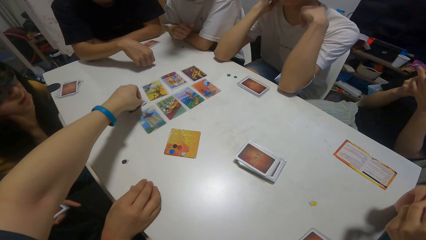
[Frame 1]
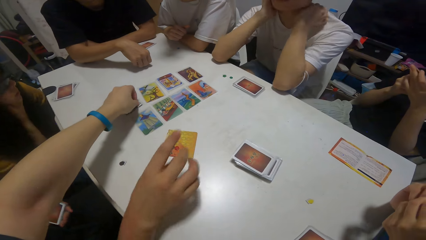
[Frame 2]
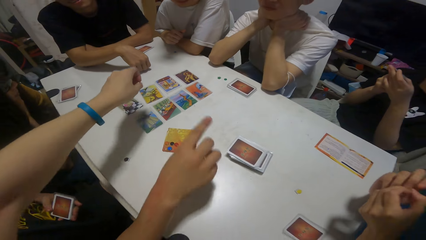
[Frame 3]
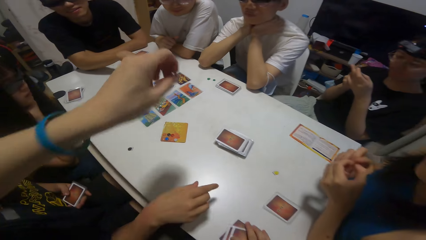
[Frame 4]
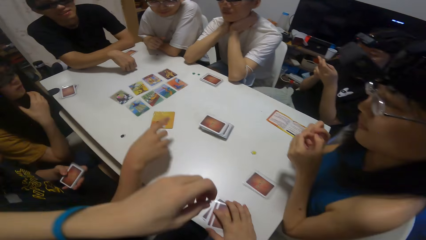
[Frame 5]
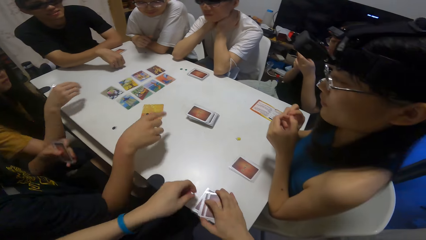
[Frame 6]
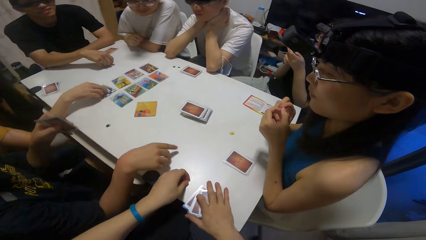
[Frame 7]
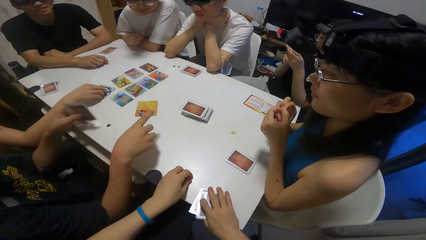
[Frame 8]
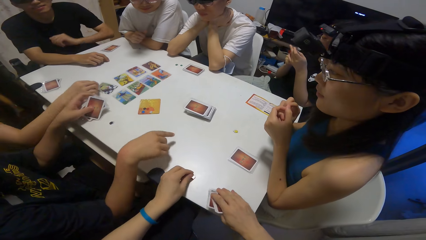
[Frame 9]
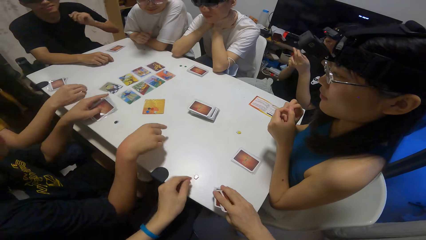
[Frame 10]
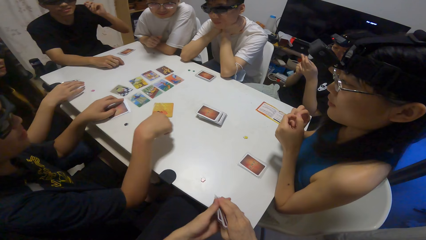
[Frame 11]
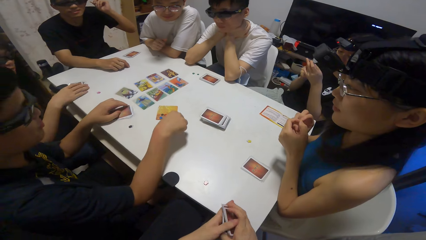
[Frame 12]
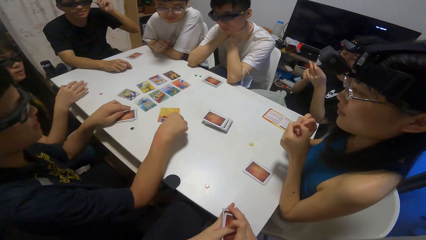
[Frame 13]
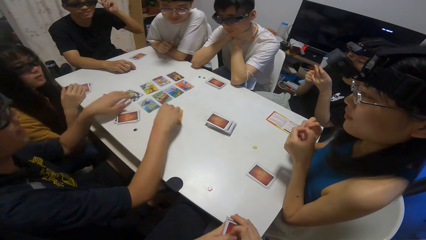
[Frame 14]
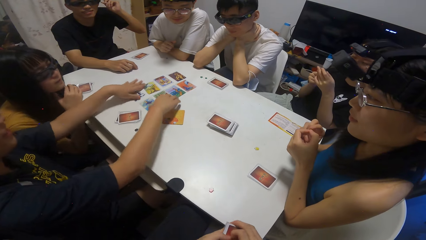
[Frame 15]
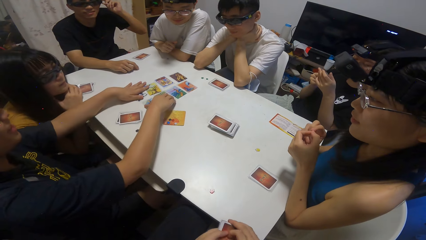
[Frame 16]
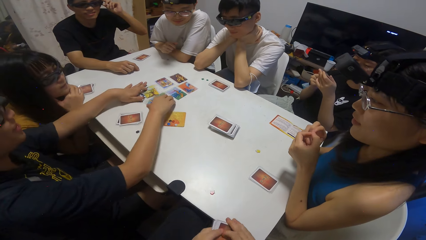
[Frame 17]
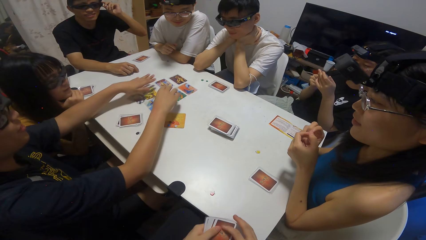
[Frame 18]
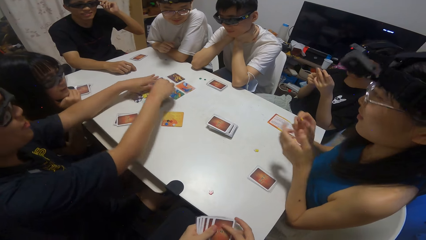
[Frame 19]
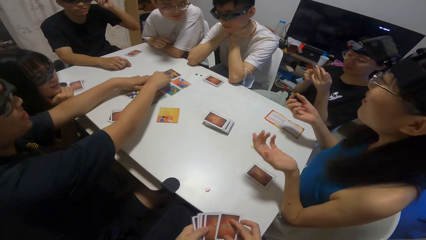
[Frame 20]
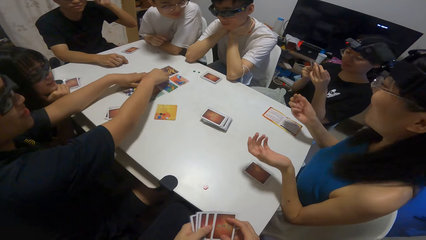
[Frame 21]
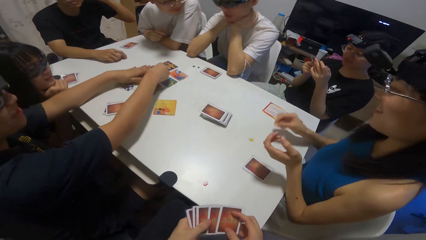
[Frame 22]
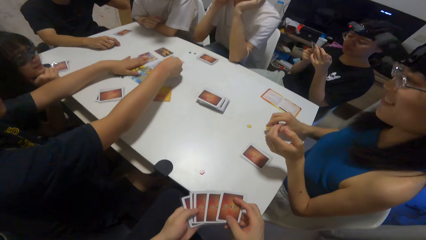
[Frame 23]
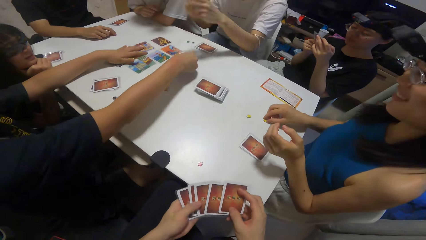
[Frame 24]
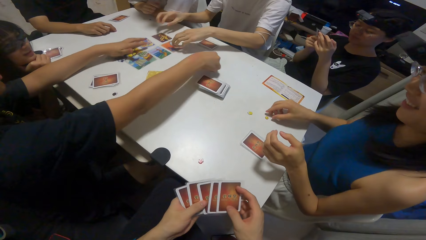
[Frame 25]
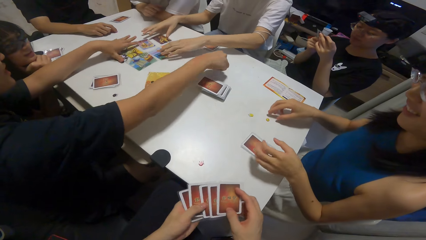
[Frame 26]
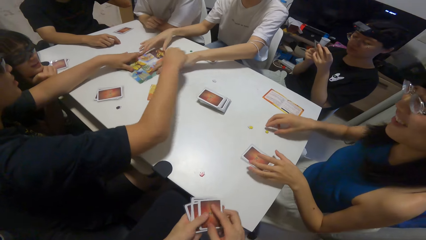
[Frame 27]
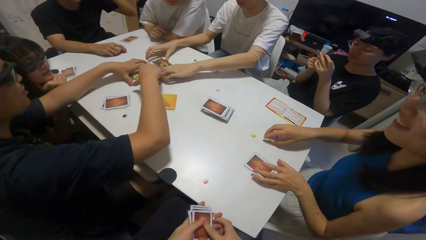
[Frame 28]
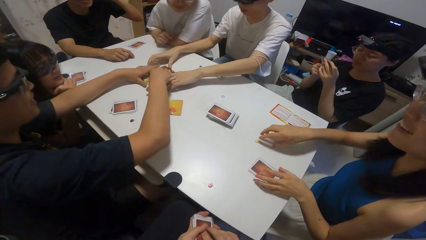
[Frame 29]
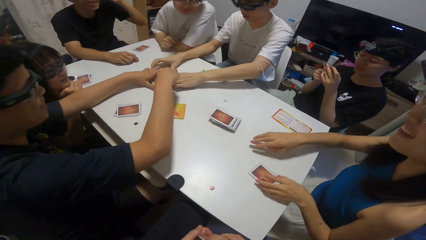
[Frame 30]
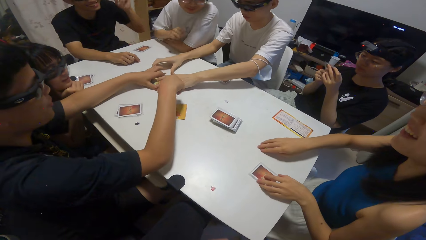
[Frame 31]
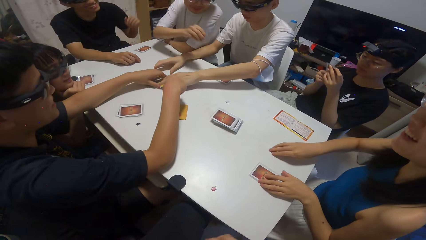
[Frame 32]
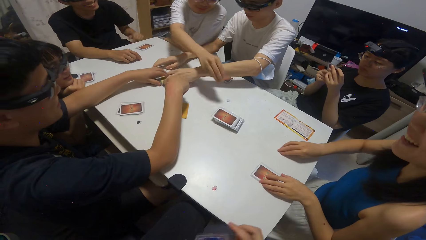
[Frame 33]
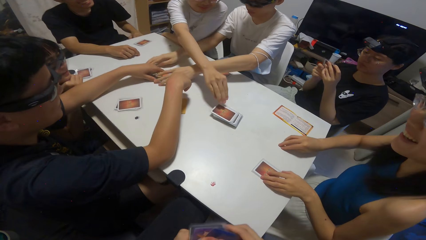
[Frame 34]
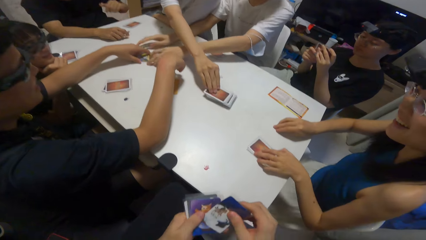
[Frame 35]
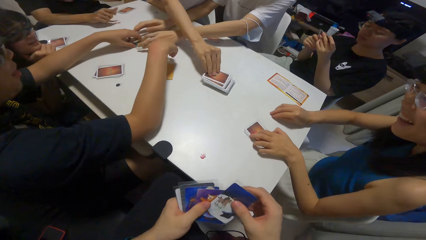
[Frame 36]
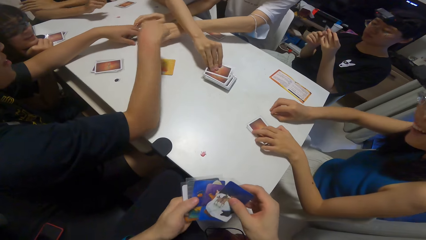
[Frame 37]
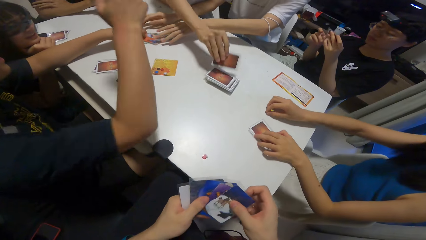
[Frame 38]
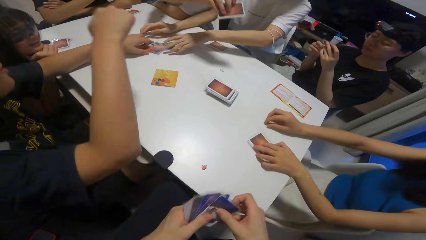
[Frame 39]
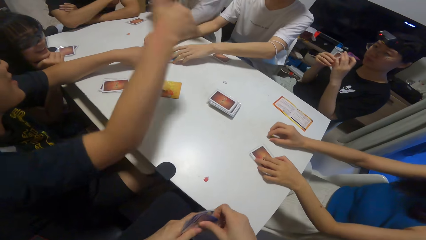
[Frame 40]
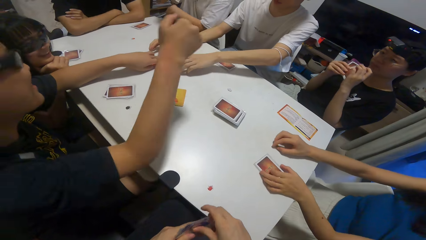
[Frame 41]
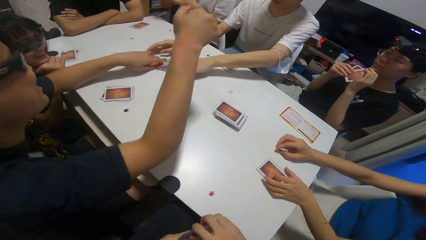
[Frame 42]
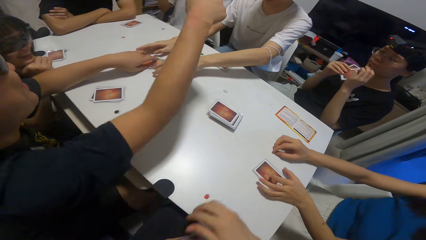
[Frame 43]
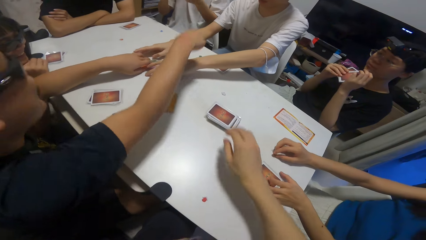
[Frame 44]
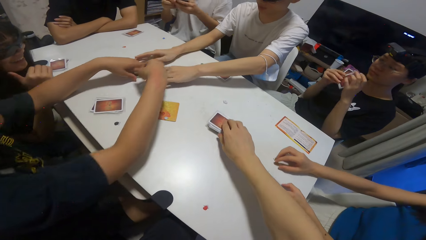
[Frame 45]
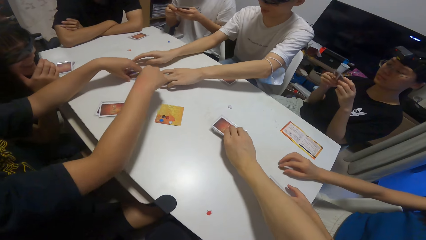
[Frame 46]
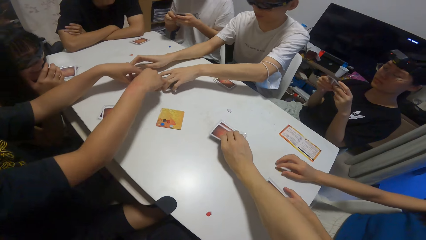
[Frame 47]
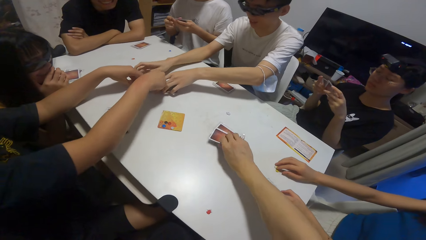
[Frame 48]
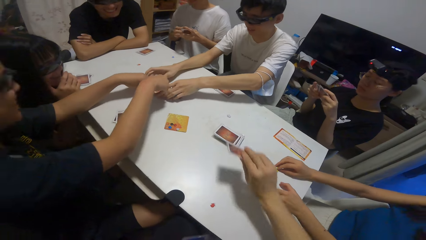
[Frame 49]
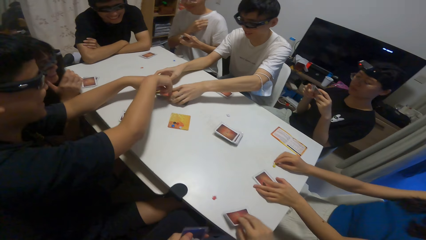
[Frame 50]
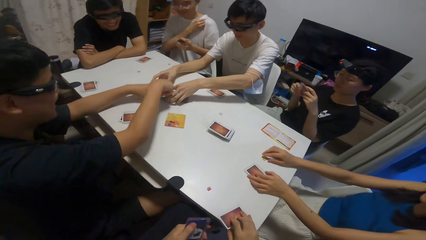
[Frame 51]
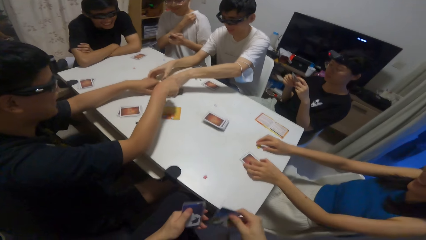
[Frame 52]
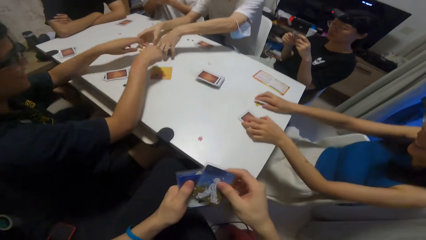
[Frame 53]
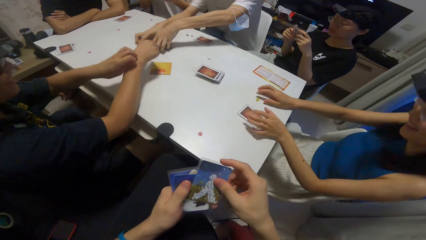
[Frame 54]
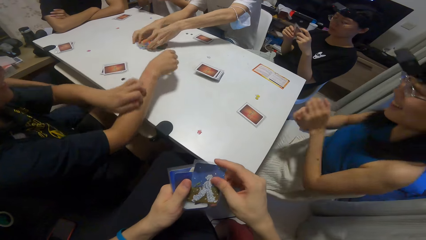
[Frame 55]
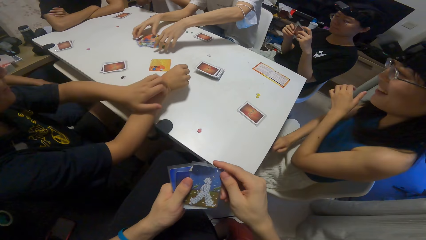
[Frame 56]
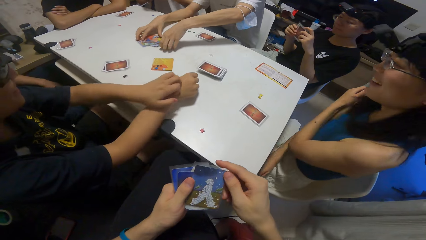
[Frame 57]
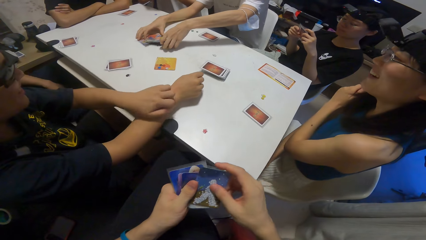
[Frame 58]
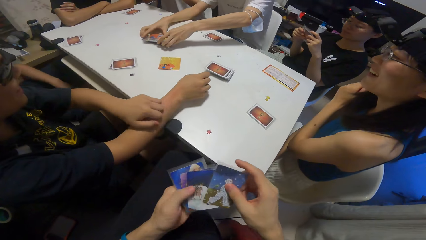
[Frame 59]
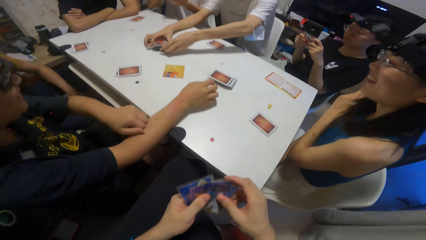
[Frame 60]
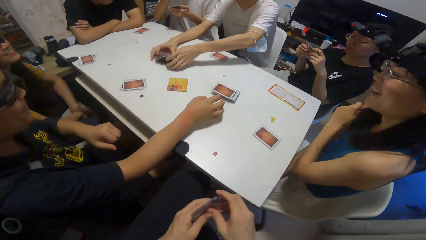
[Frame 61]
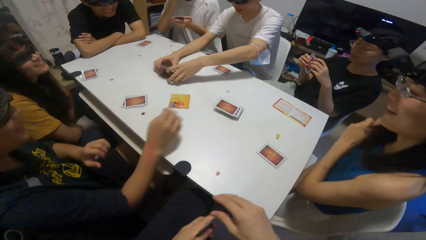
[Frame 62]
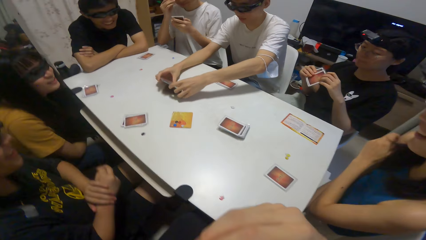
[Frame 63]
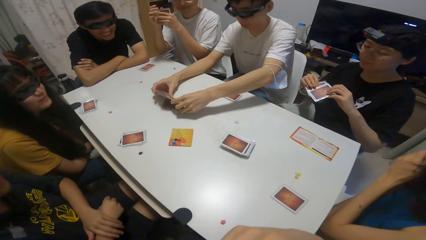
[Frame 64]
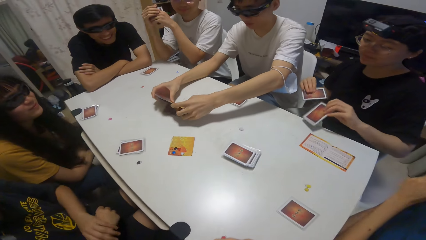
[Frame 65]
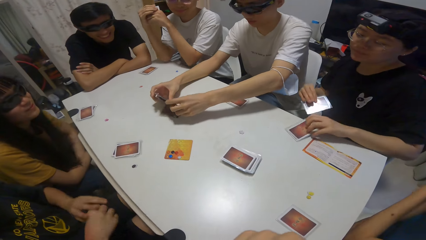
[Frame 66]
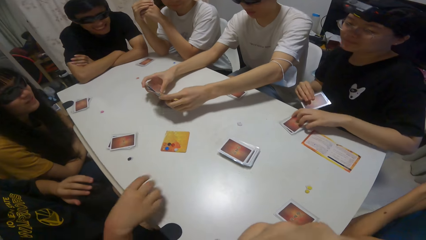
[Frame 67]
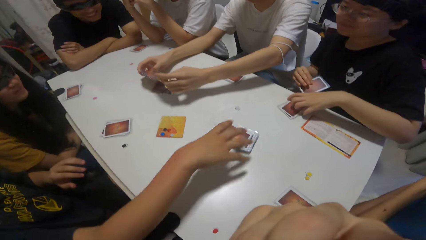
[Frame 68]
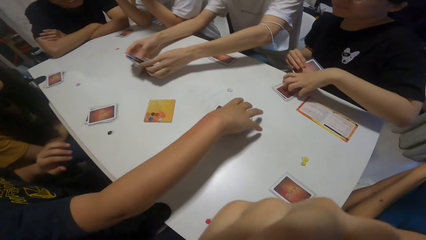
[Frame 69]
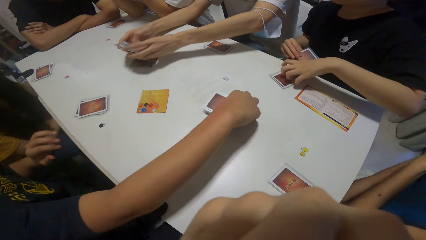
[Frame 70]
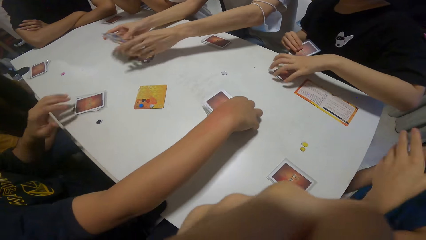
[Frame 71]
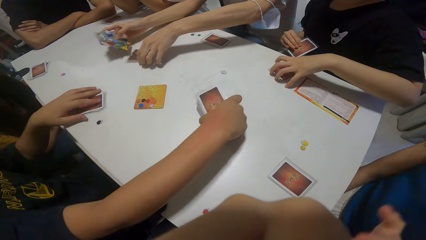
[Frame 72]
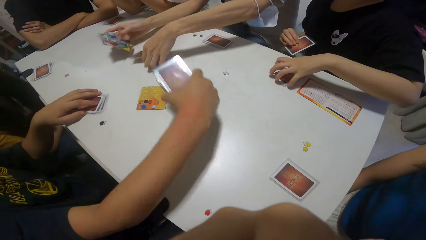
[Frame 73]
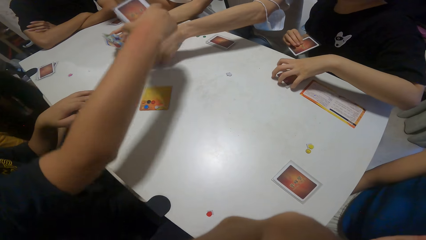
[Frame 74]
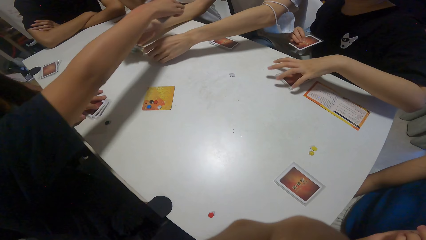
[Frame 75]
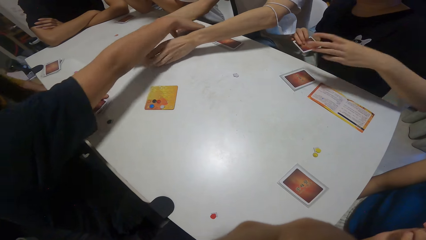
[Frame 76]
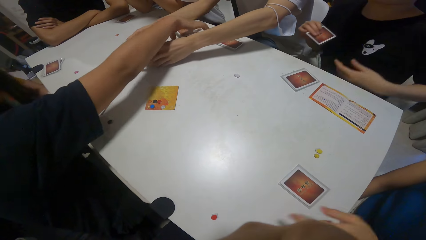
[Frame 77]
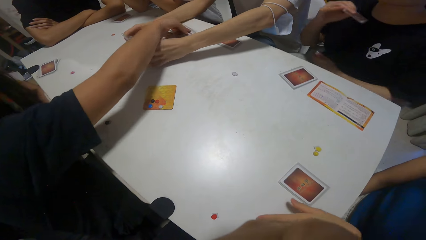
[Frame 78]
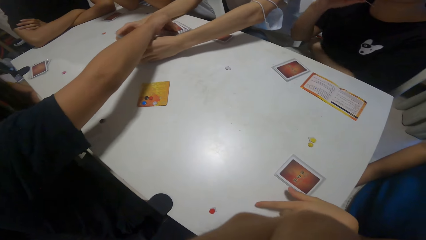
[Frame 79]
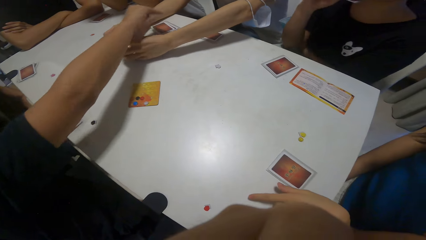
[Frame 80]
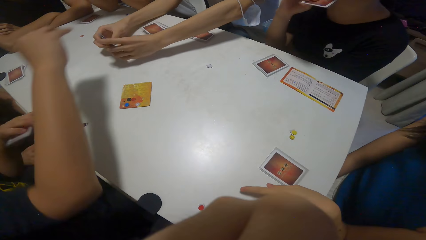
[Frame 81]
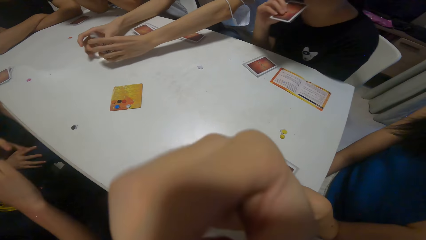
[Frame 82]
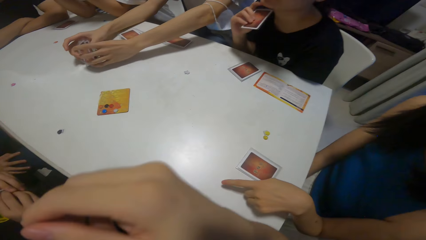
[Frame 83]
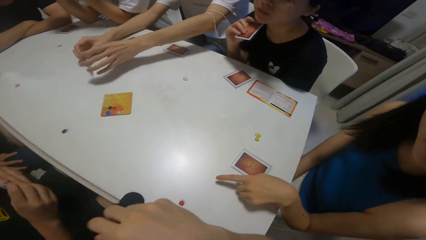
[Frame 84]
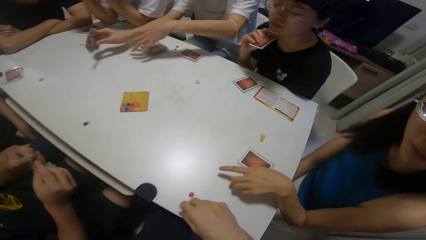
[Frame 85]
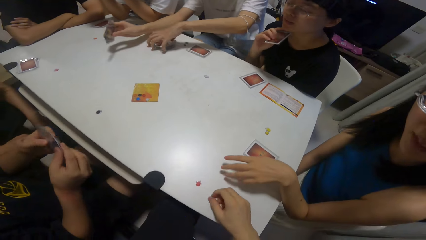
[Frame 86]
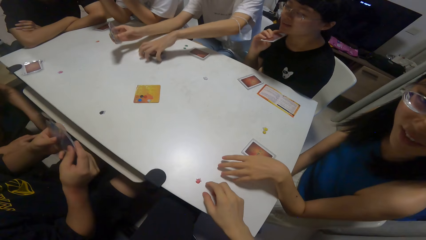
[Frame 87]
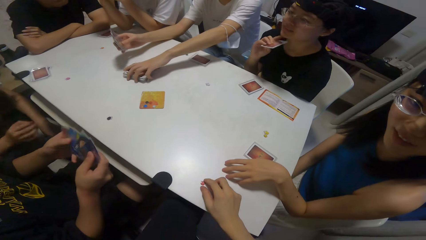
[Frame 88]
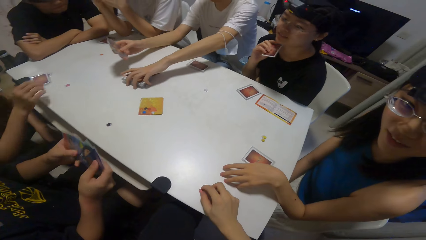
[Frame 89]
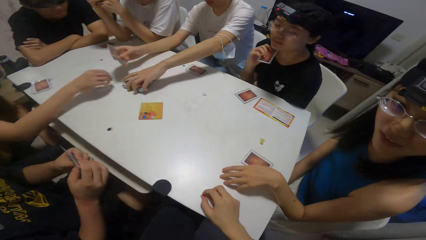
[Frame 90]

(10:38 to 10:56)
A person grabs a card. A girl moves some cards on the table with her right hand. A boy drops some cards on the table and touches some cards on the table with both hands. Another person grabs cards. The boy moves a sticker on a card on the table to the table. The boy packs the cards on the table with both hands. Another boy packs the cards on the table with both hands. A third boy picks up a card on the table with his right hand. The camera wearer picks up a card on the table with her right hand. The second person grabs cards. A third person grabs a card. The camera wearer shuffles the card. The third person puts cards on the table. Another girl drops a card on the table. The first boy moves some cards on the table. The second person grabs cards and gives the third person the cards. A fourth boy moves some cards on the table.
